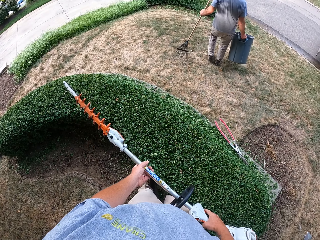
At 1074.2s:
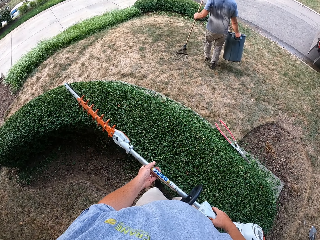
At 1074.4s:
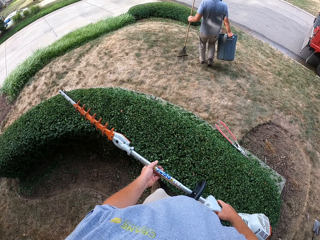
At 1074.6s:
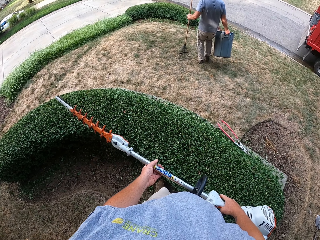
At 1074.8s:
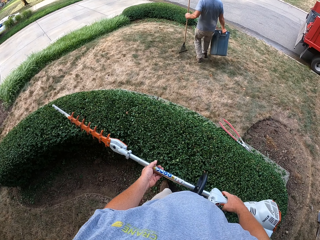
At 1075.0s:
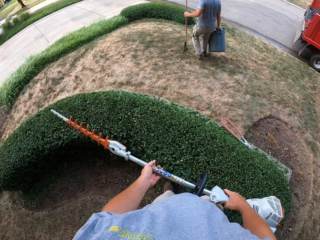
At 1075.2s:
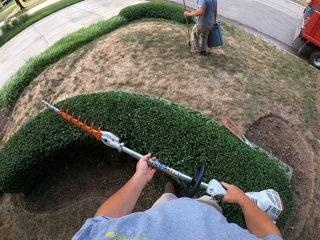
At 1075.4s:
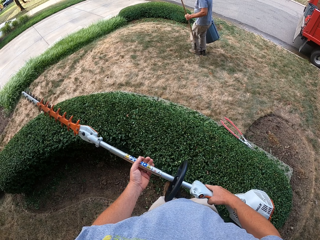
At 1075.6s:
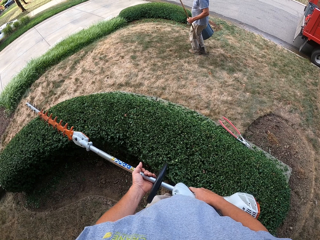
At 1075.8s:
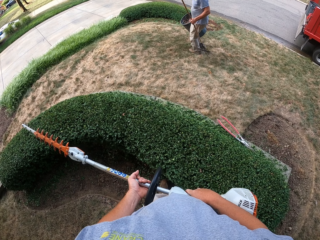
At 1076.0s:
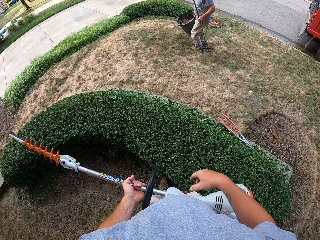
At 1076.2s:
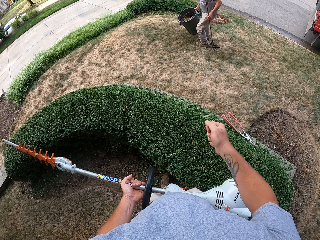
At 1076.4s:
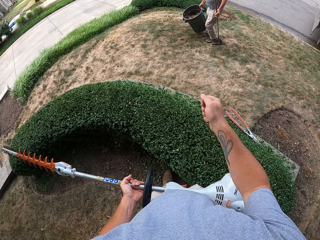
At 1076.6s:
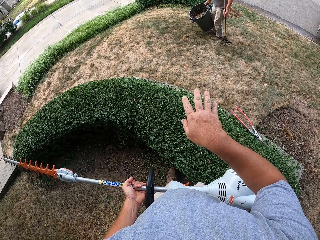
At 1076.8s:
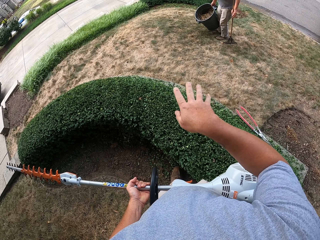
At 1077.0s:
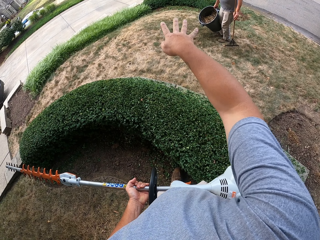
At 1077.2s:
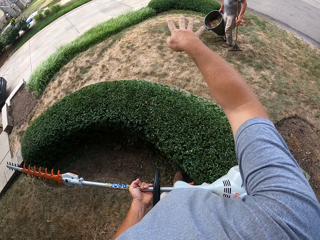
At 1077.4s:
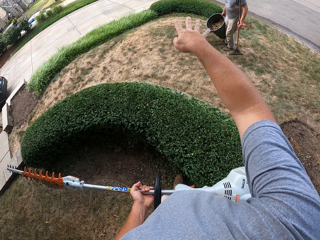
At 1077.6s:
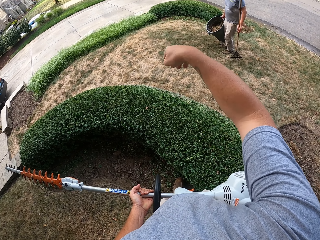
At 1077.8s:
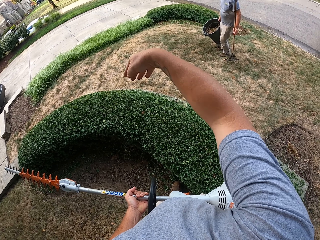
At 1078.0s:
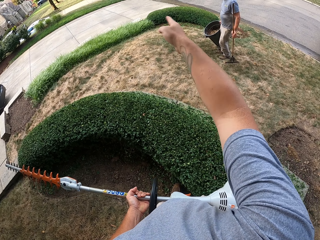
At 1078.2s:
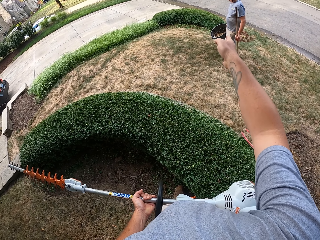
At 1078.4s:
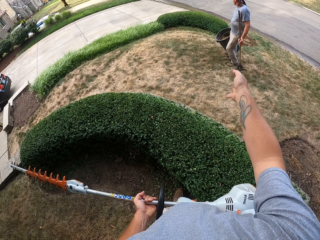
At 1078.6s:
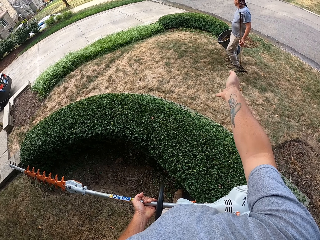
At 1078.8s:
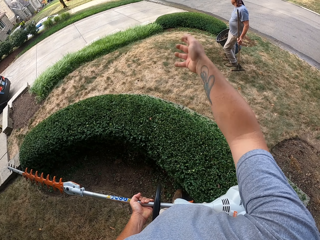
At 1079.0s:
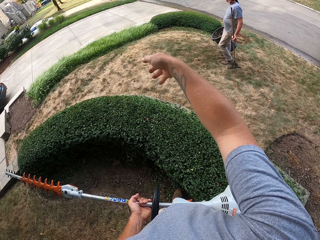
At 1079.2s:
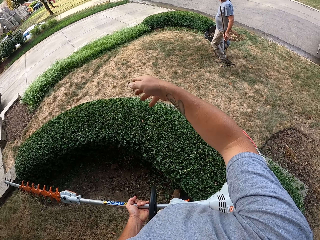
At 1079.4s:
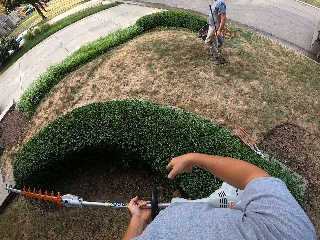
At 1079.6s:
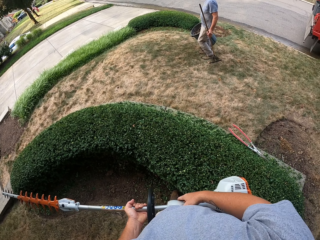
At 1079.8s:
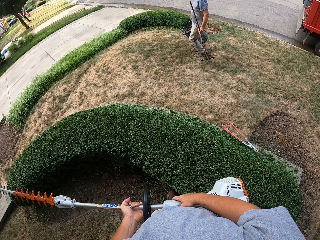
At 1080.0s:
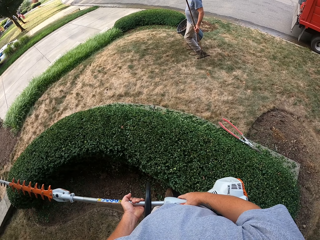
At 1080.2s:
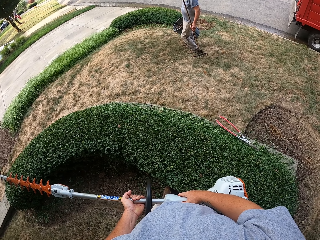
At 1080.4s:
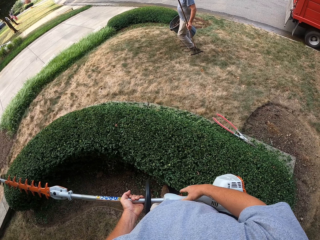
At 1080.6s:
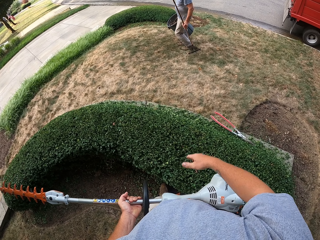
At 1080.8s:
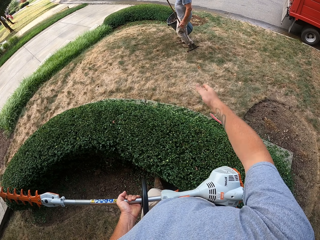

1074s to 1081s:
The camera wearer removes the grass trimmer from the flower bed. They move the grass trimmer towards the flower bed. They converse with a man. They signal the man. They hold the grass trimmer with two hands.

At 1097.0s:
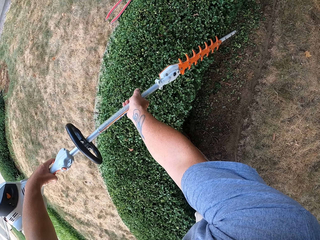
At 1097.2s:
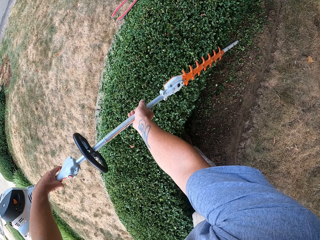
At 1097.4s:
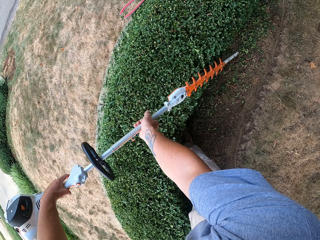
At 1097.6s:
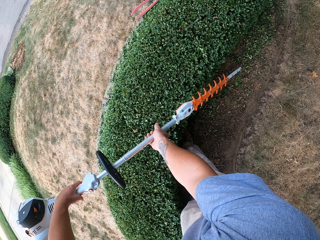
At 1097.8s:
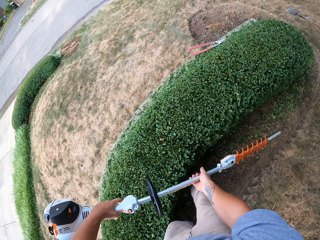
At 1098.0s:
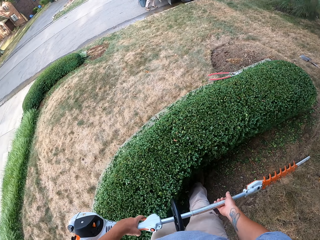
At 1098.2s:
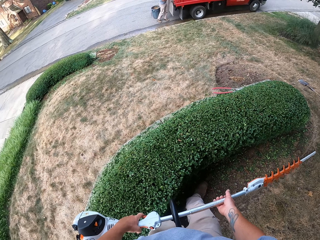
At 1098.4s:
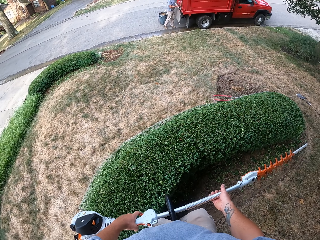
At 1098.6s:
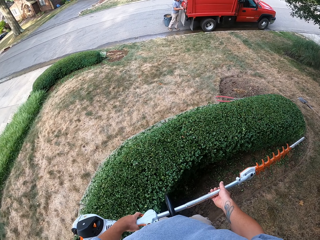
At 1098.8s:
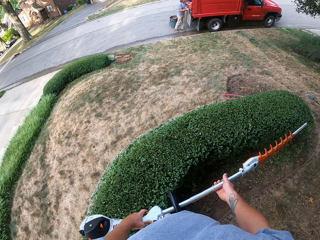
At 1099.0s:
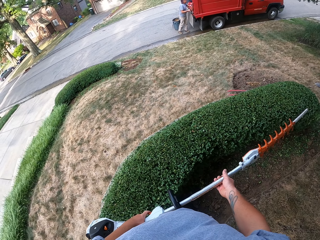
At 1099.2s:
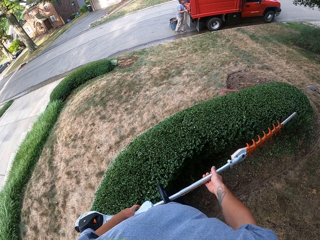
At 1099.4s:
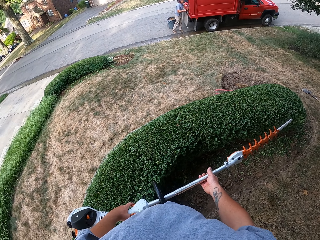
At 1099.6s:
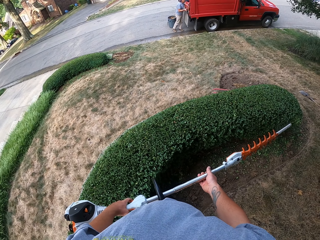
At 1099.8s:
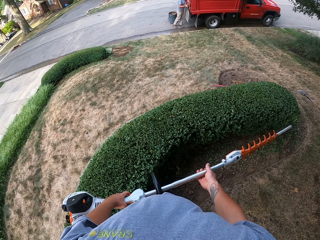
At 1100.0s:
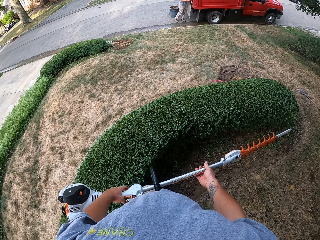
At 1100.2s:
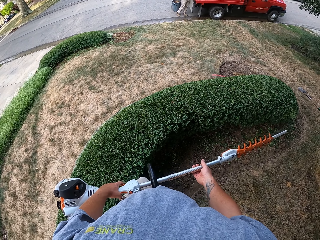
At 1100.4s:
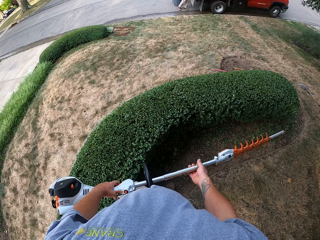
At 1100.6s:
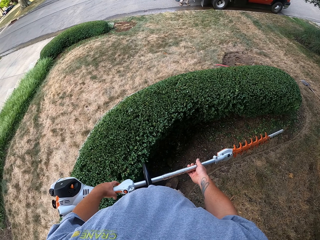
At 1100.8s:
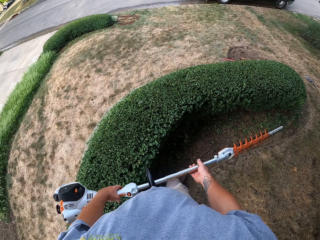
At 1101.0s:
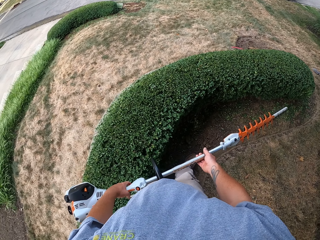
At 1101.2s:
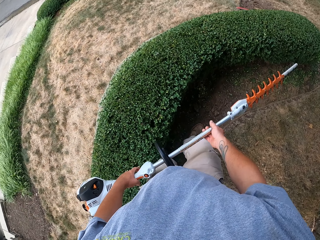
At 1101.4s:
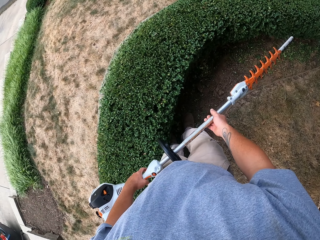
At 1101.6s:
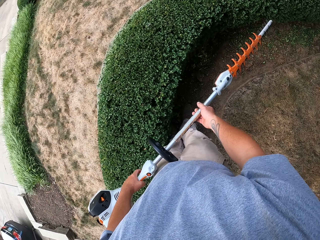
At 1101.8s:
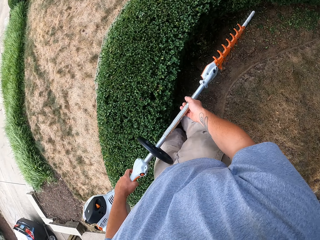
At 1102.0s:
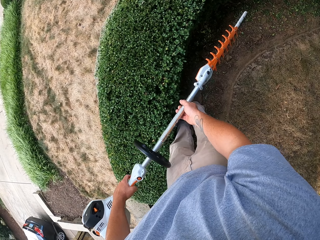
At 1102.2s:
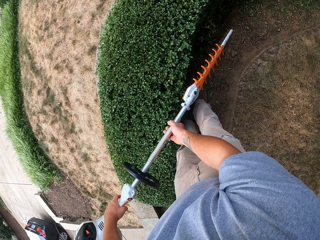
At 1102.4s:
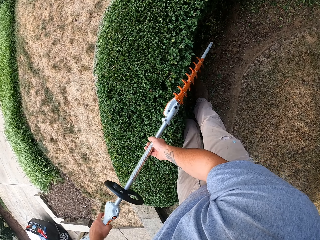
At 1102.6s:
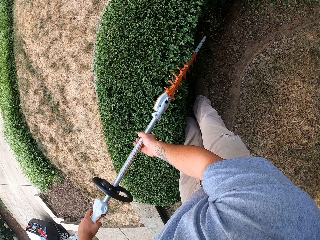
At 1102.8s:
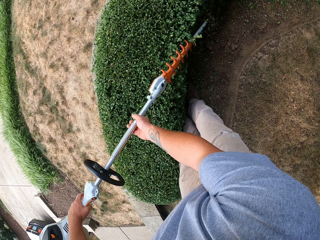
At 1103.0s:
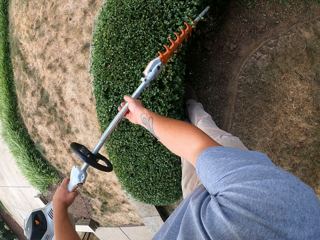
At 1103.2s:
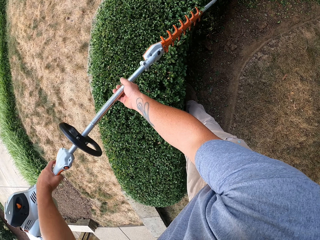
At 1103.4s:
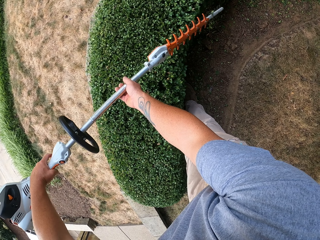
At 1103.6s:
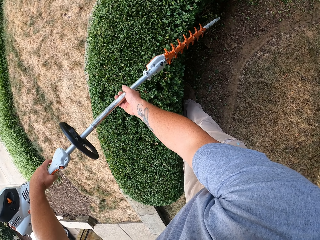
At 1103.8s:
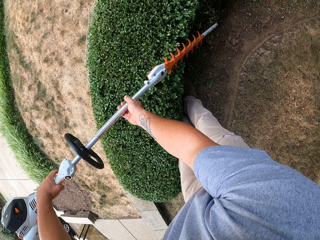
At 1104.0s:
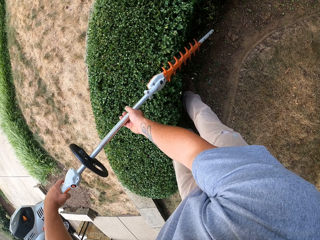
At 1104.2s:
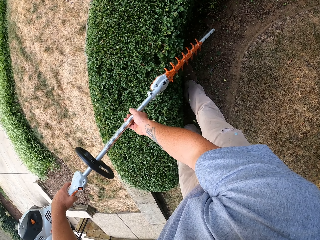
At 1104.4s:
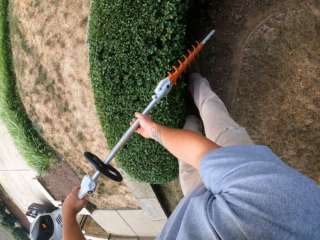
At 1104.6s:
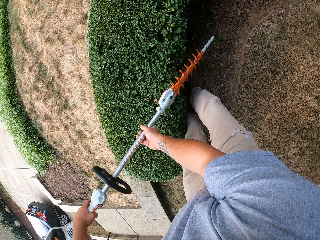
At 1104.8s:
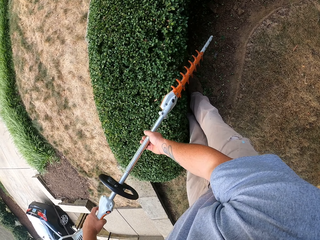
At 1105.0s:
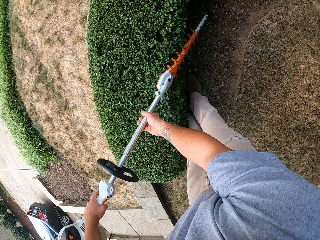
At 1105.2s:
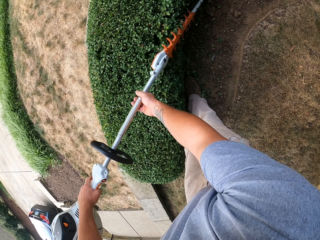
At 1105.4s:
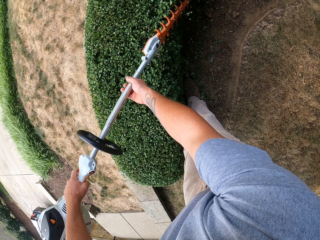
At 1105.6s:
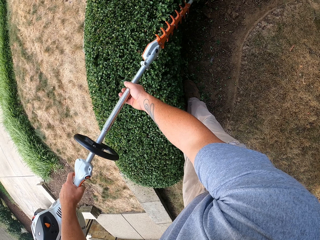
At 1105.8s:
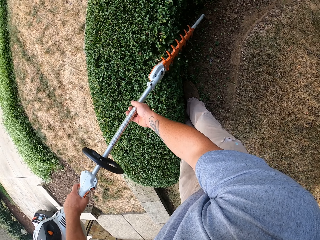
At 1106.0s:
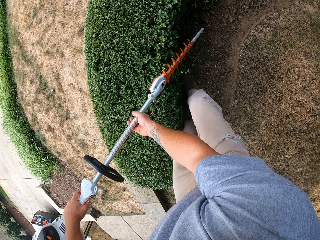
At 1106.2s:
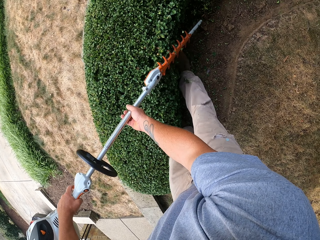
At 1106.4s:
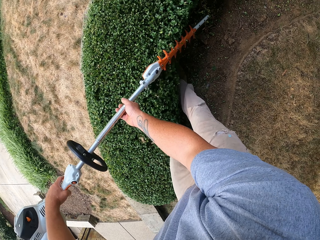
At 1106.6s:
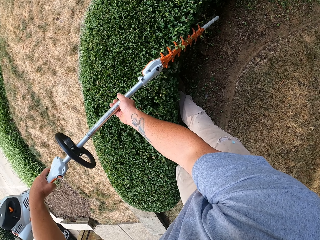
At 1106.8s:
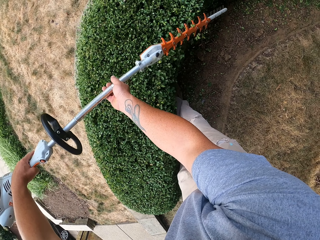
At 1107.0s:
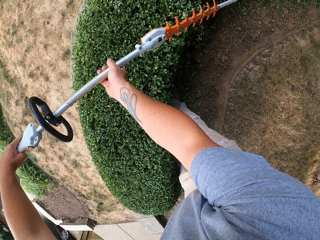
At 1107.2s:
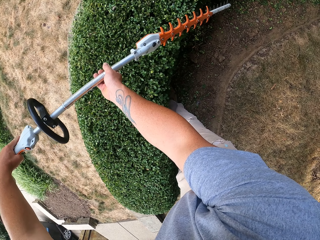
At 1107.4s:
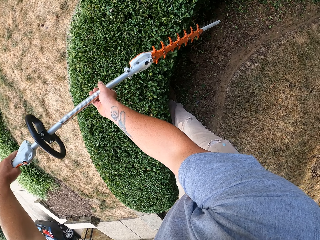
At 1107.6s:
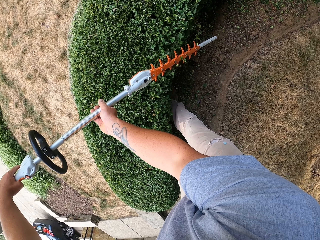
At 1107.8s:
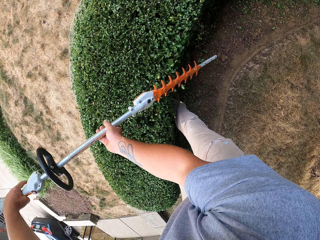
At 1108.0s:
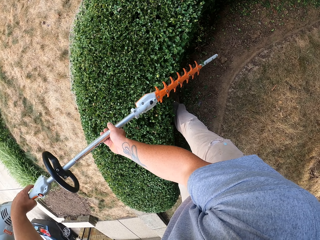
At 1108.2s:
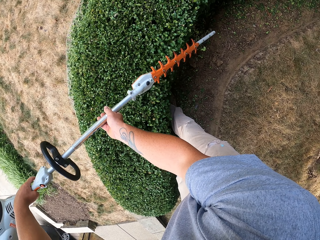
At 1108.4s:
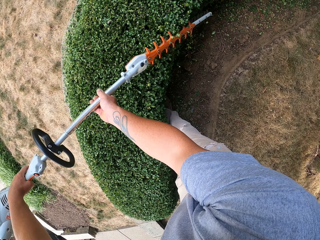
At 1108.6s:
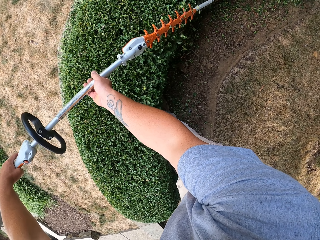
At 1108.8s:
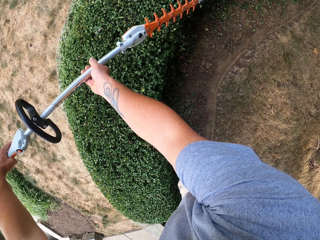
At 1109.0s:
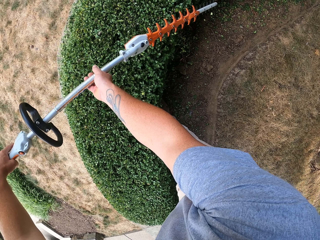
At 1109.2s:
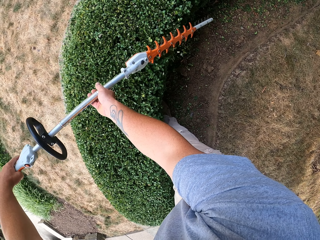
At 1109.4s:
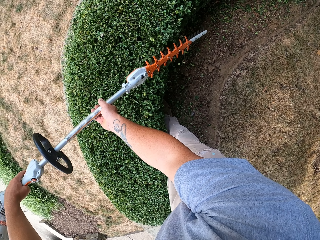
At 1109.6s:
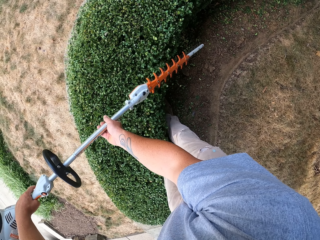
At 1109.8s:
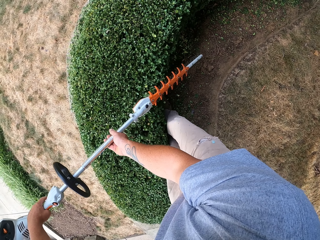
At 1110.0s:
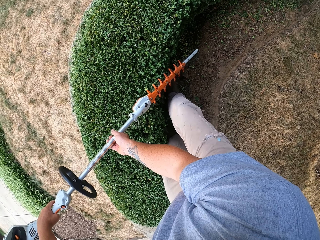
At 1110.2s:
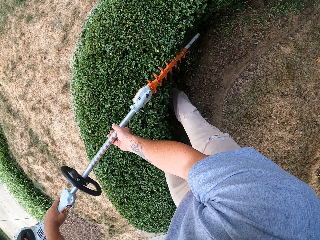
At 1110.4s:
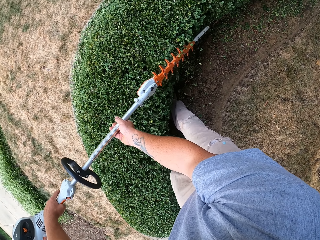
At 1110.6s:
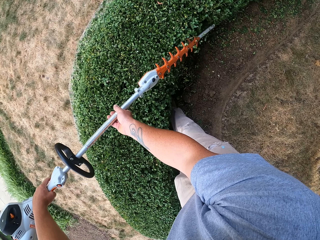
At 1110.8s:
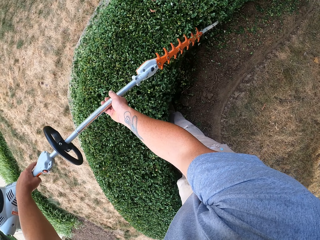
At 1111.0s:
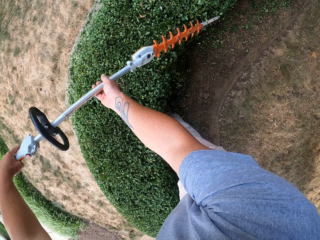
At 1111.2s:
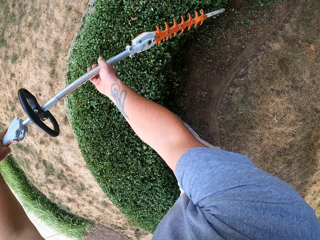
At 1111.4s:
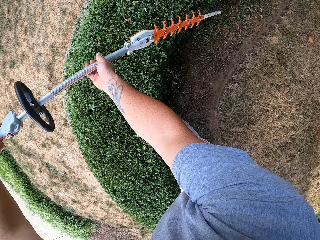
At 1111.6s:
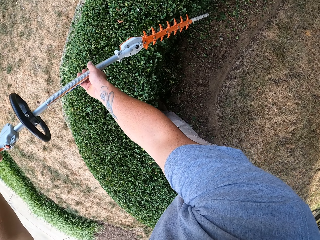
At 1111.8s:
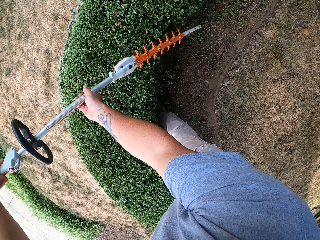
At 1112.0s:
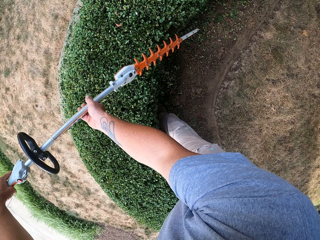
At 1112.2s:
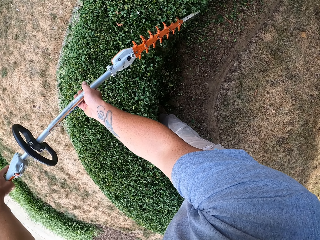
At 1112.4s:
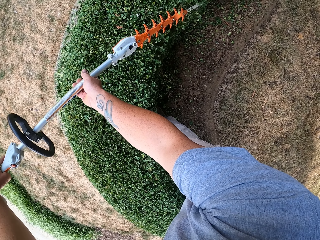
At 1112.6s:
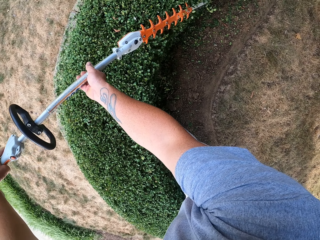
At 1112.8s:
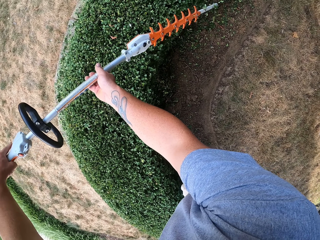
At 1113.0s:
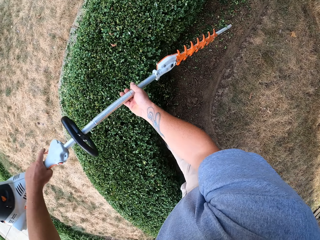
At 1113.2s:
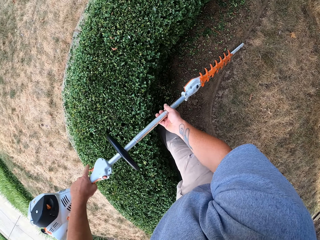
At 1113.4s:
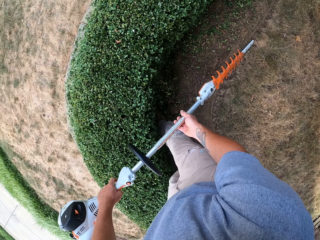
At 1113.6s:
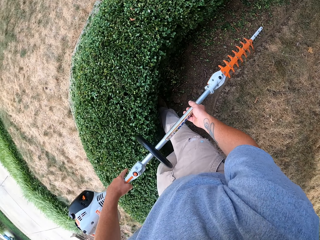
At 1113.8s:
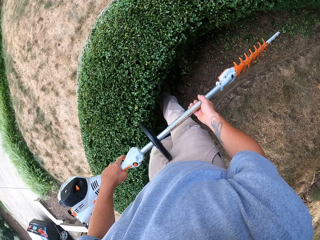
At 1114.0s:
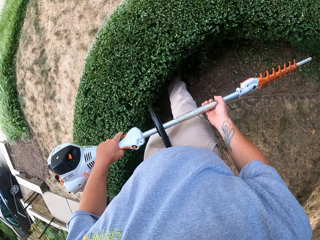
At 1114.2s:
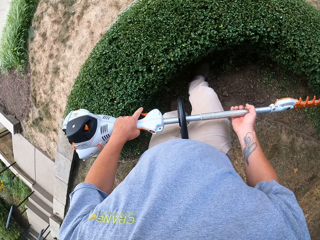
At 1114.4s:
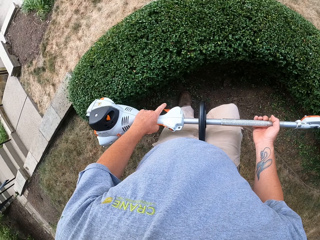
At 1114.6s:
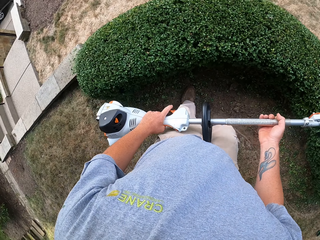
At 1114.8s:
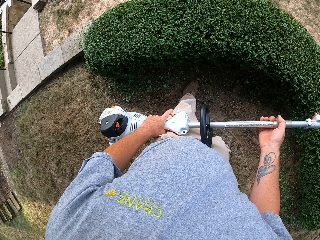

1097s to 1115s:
The camera wearer looks around. They trim the fence with a grass trimmer.
